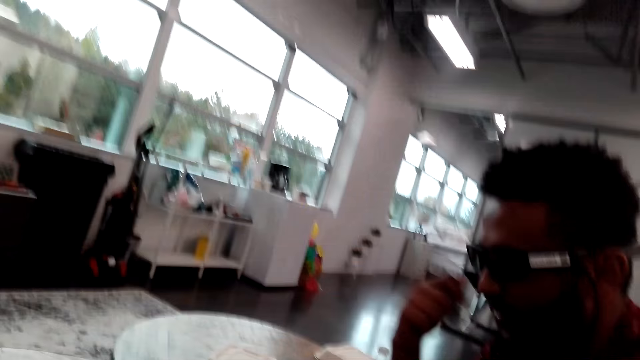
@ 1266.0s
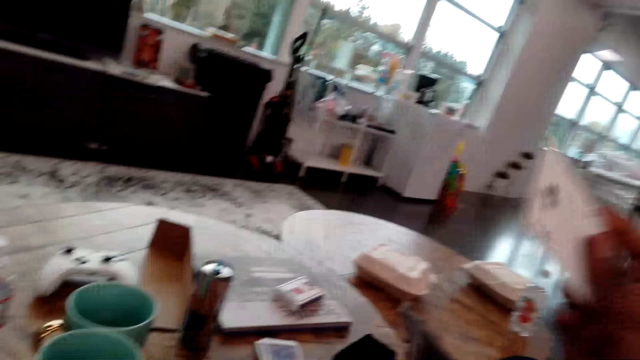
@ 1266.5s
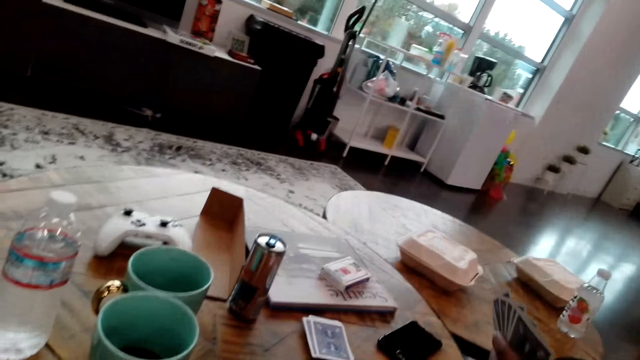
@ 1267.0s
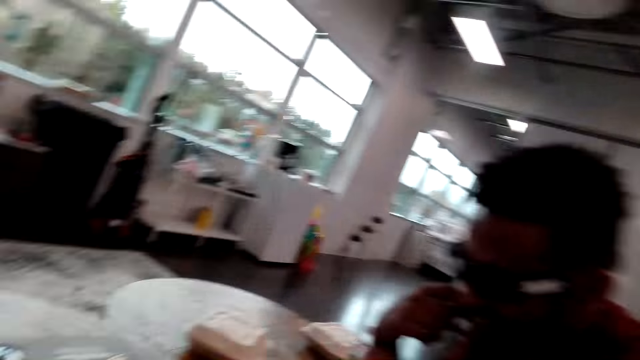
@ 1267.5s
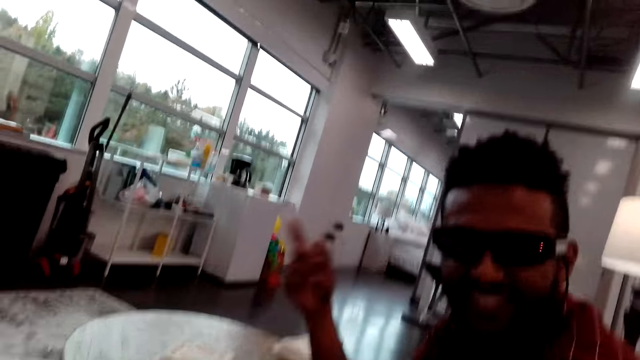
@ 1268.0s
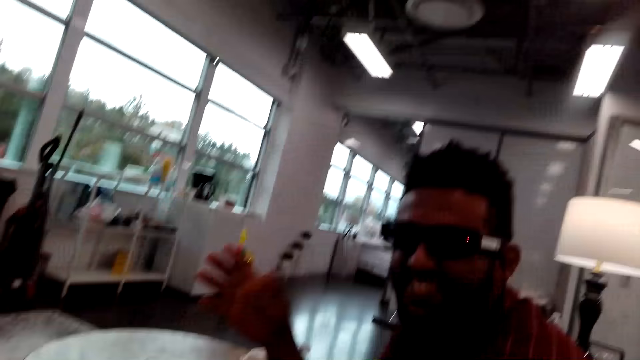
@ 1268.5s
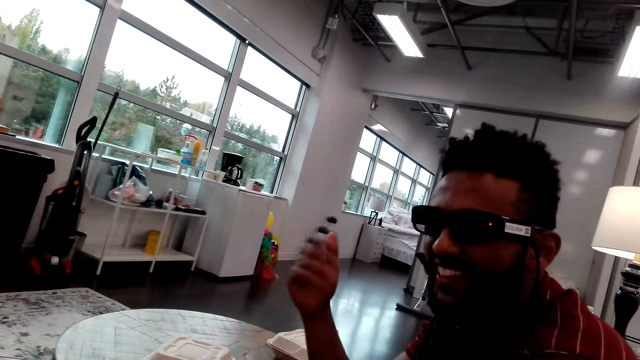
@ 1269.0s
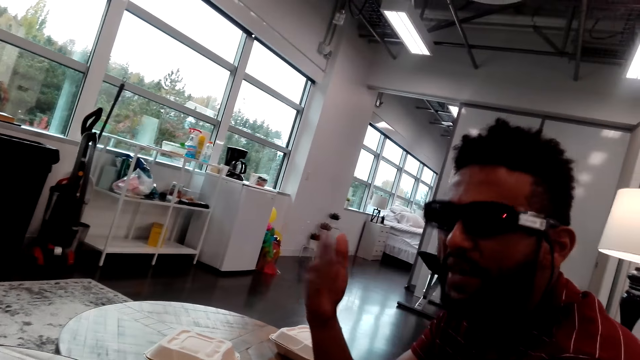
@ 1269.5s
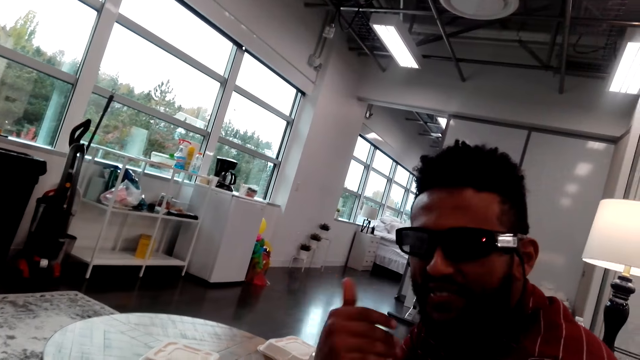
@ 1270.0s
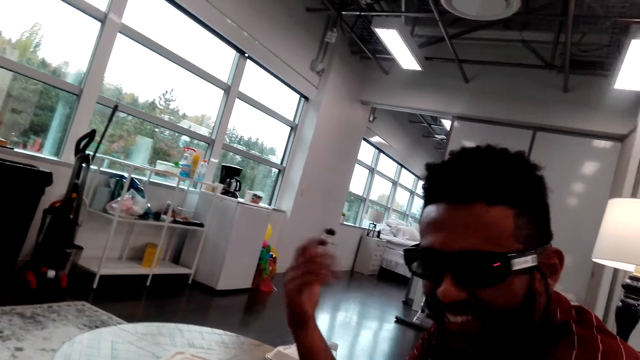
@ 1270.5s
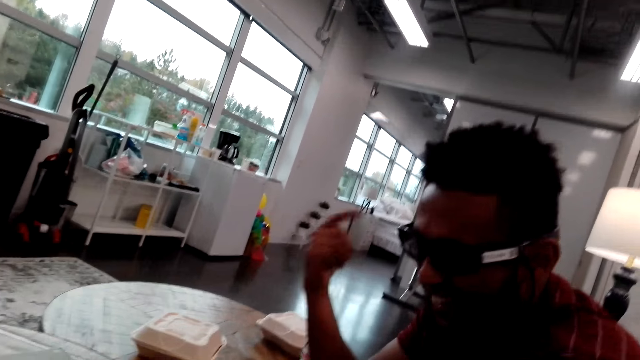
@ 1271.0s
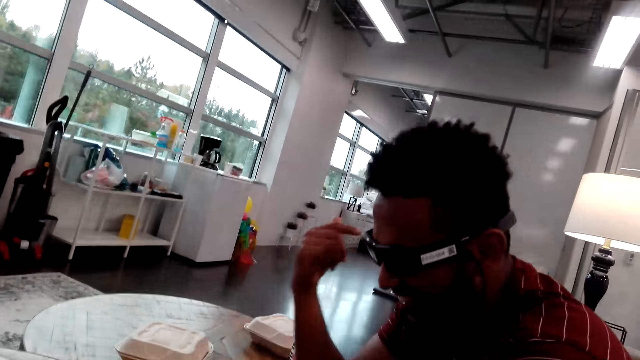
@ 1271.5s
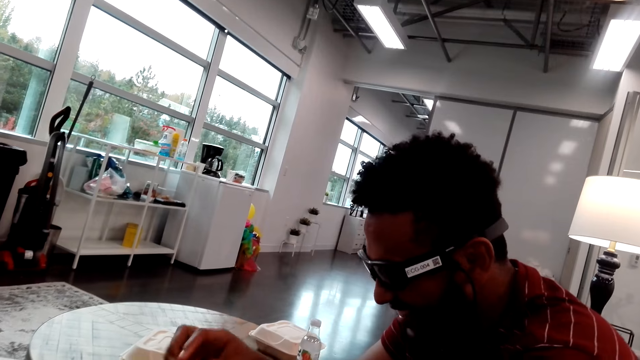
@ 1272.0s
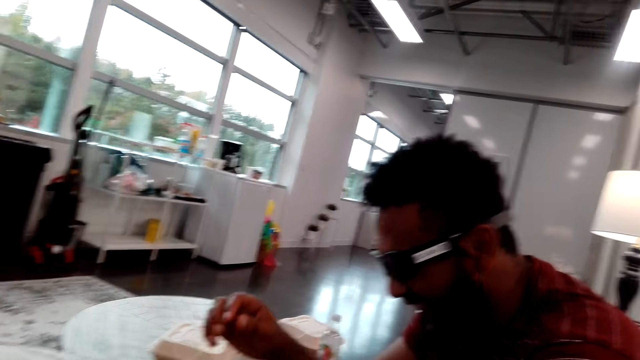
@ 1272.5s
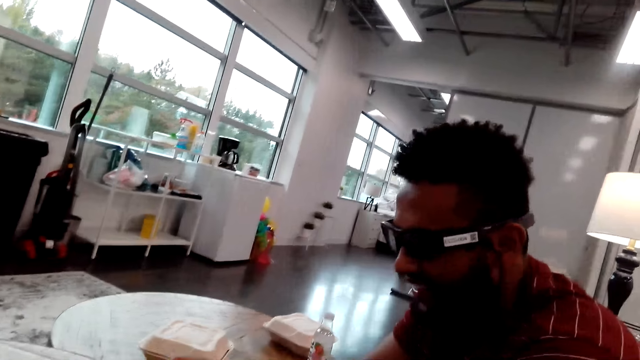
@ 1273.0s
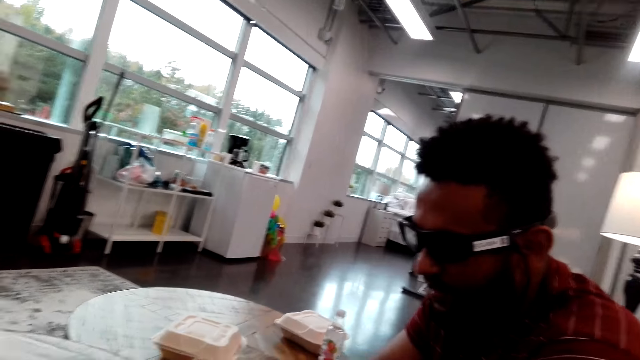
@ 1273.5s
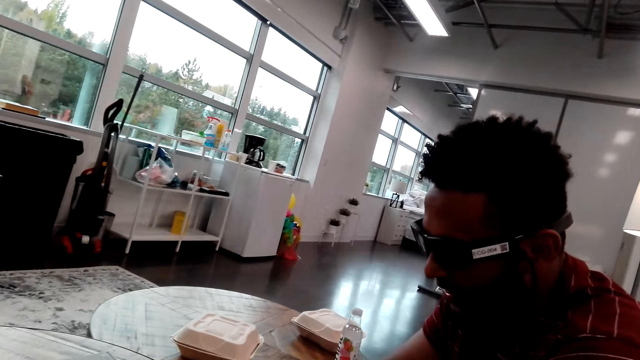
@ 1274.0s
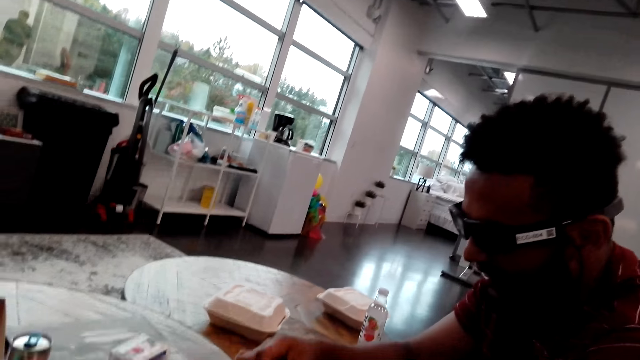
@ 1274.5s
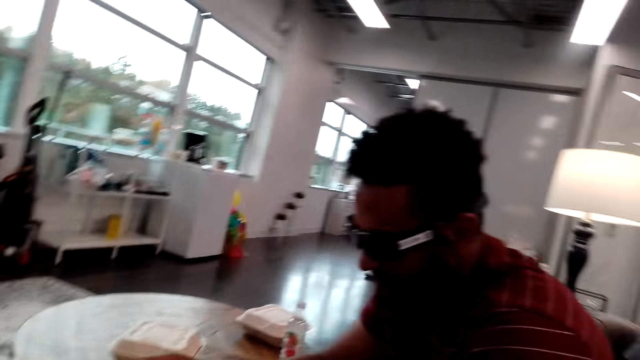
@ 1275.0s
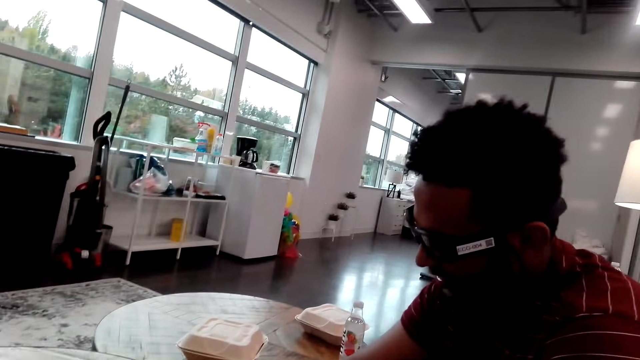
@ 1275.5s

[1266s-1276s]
A man moves his hand. The camera wearer plays cards. The man raises his hand up. The man talks to the camera wearer.

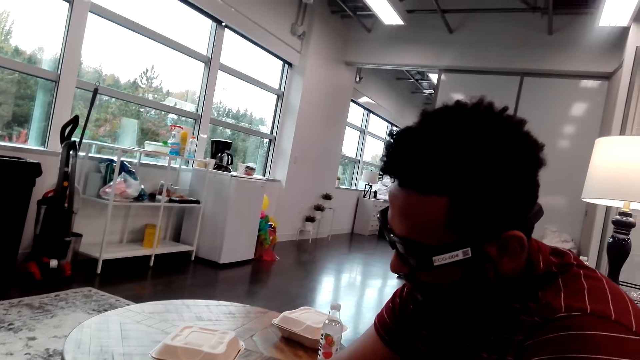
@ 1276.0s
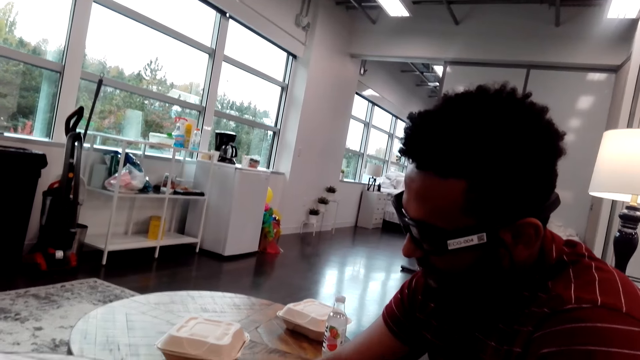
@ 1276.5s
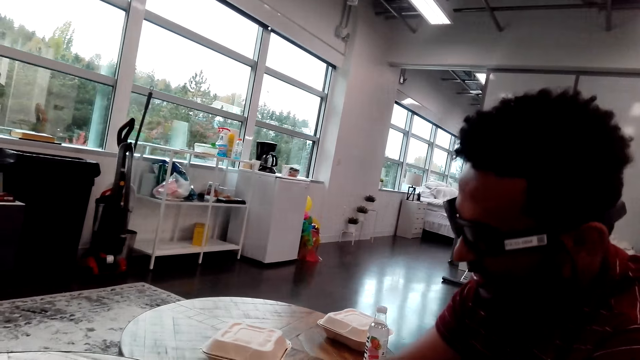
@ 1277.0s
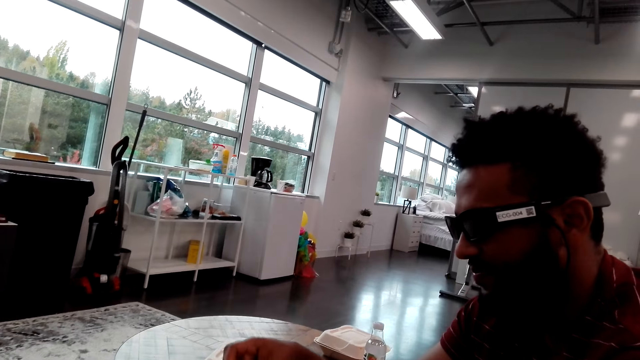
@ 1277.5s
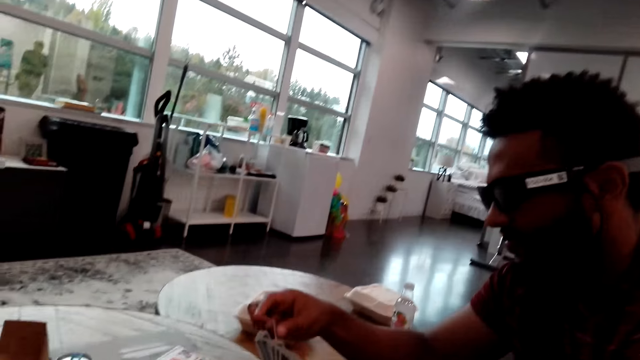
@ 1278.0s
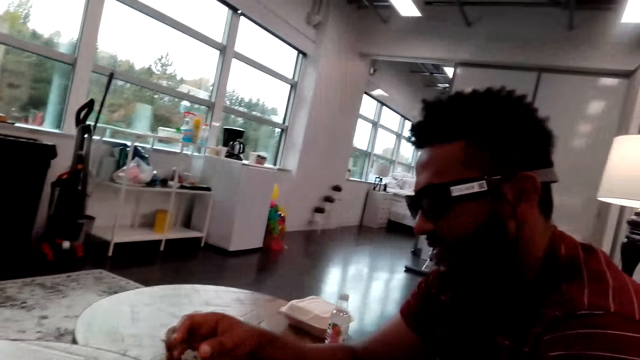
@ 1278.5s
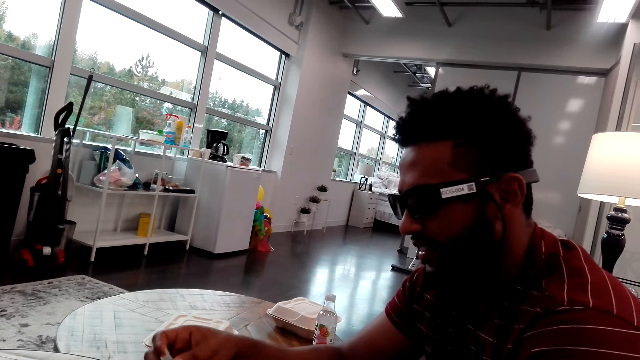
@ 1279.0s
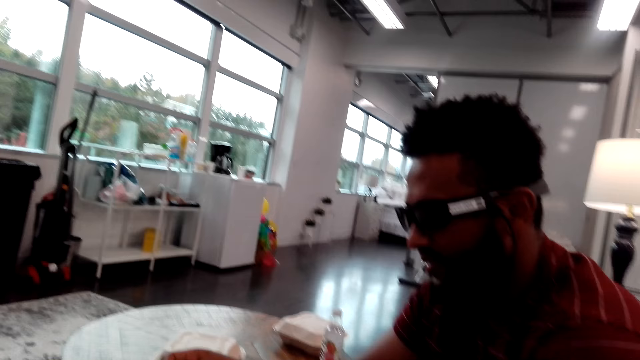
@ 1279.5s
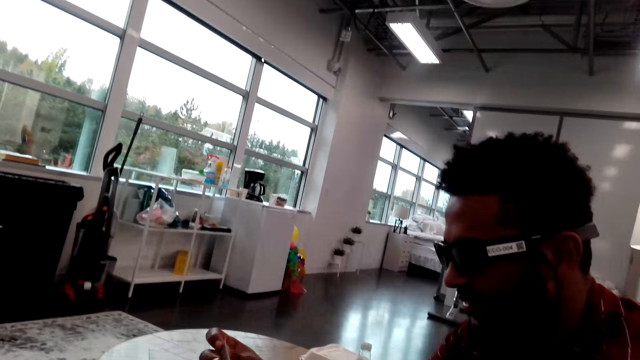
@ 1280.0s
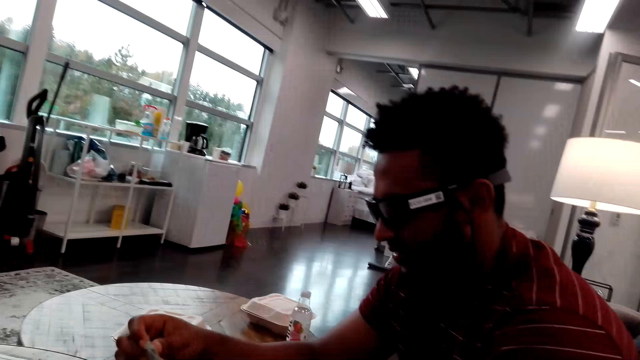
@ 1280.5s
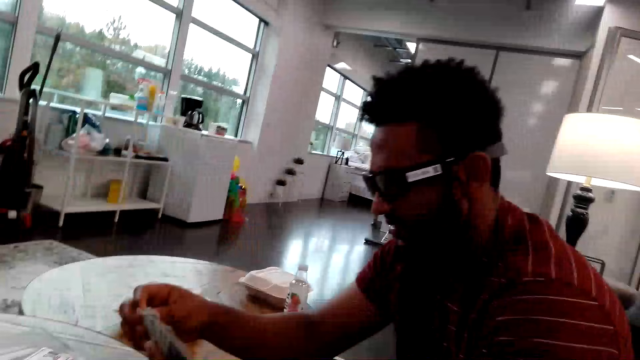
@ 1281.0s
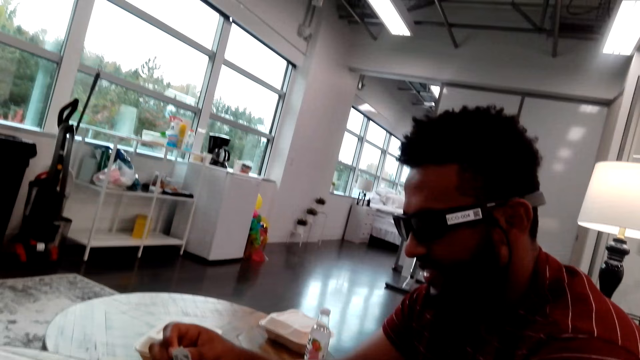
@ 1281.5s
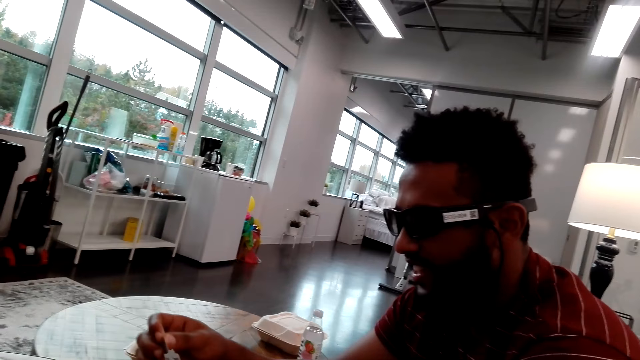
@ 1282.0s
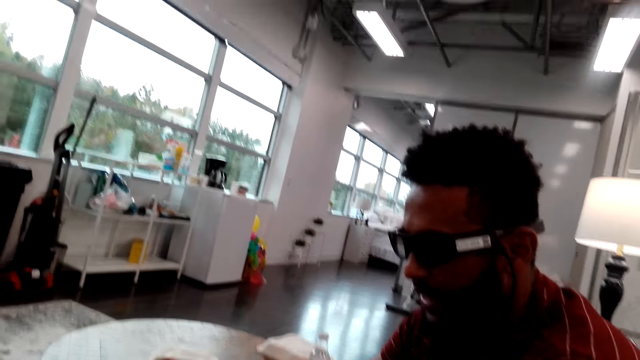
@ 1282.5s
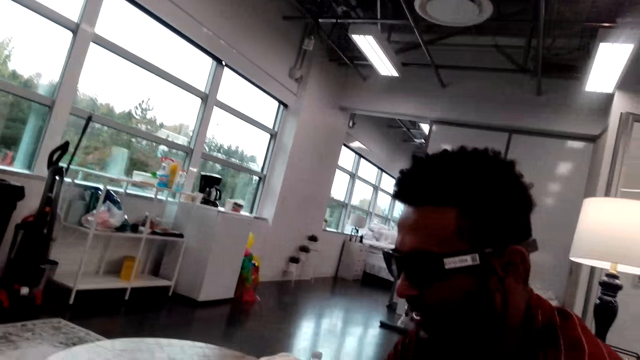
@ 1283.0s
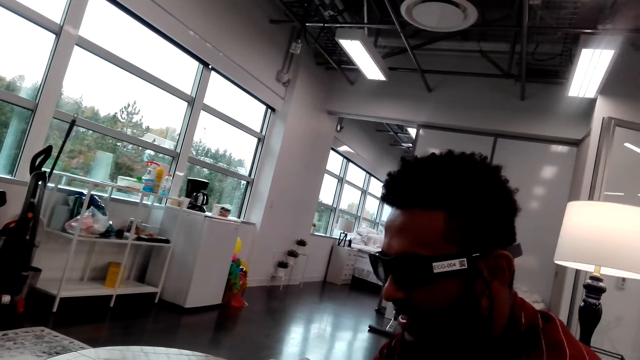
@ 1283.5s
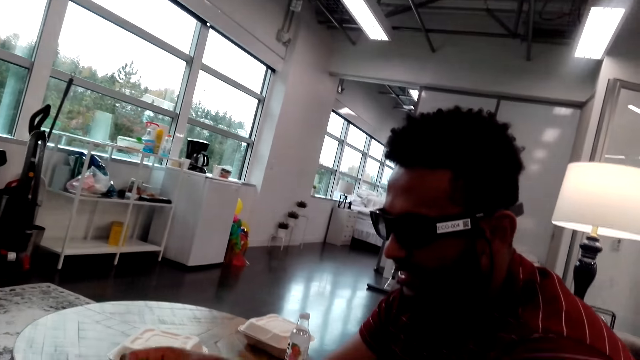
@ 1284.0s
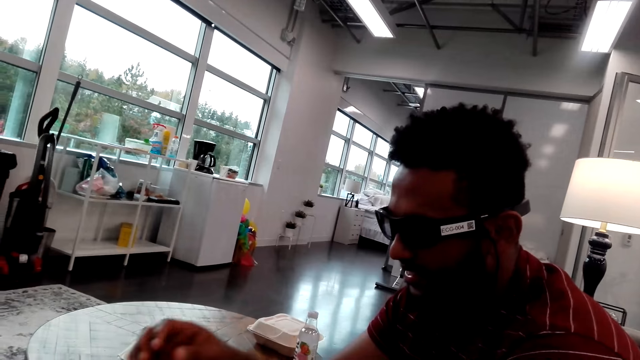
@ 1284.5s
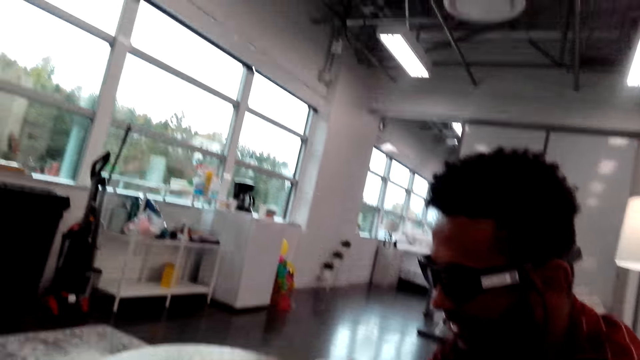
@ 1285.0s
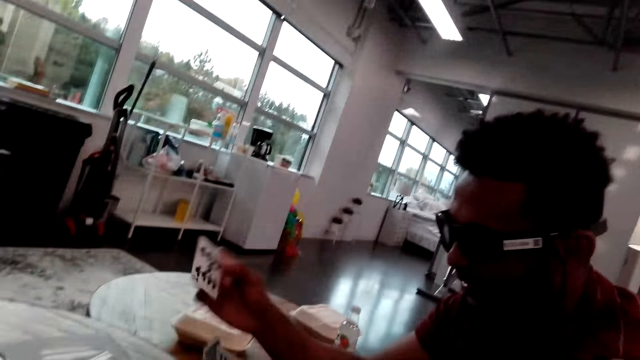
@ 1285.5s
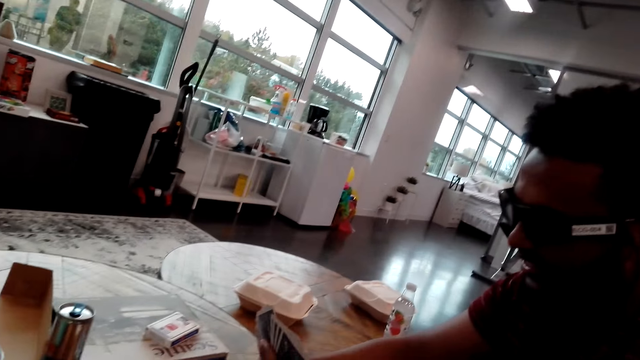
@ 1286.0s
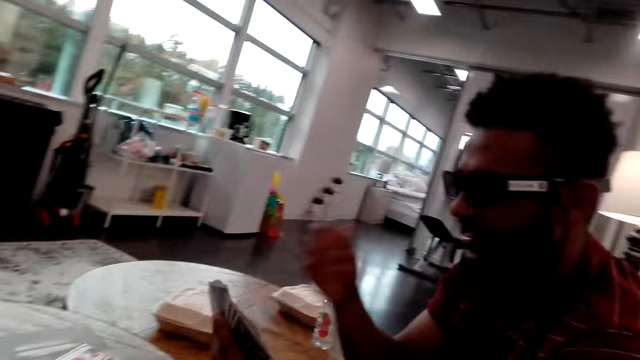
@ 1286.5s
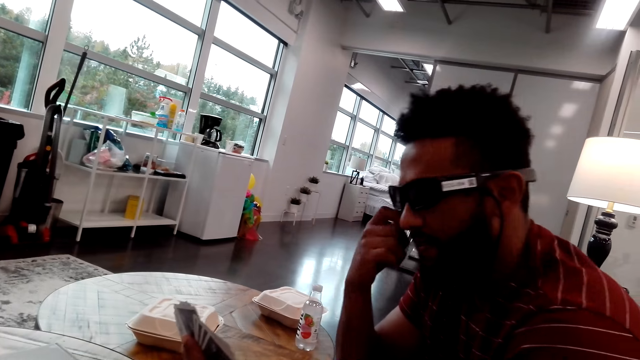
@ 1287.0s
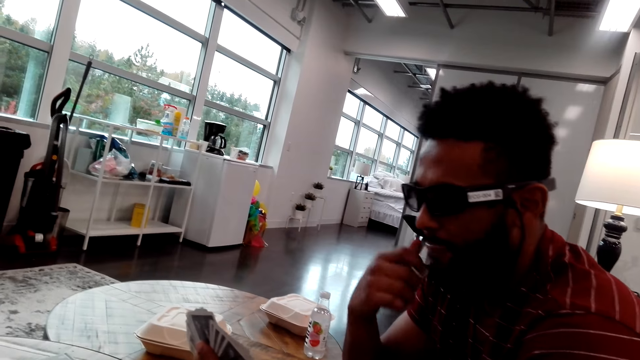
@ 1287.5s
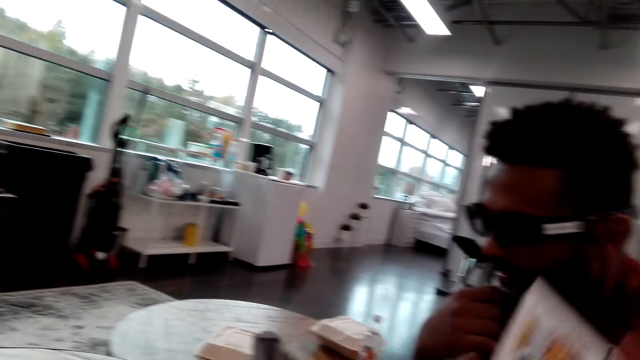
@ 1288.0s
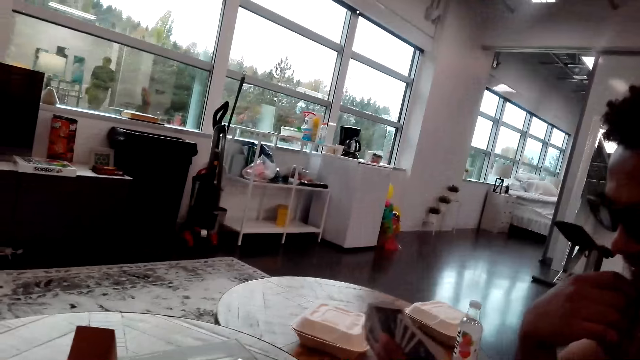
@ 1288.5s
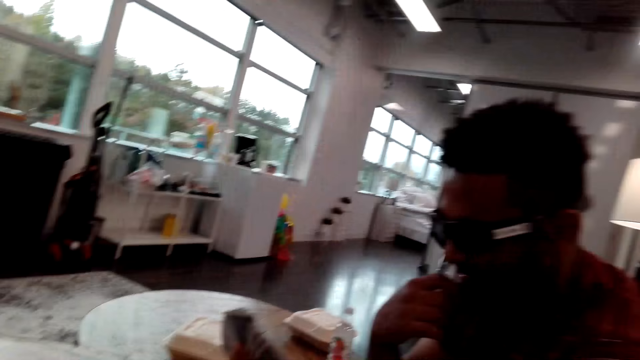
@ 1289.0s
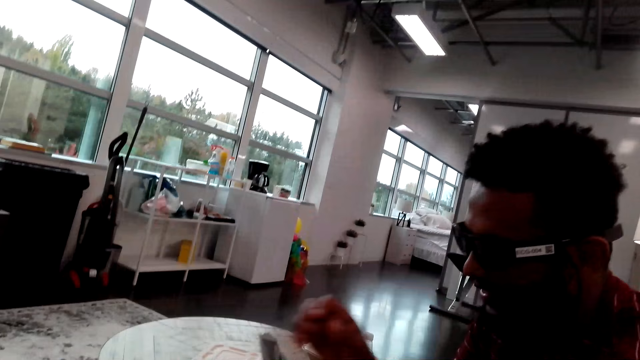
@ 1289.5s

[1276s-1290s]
The man spreads cards. The camera wearer talks to the man. They talk to the man again. The man talks to the camera wearer. The man plays a card, scratches the face, touches his mouth, and touches on the chin.
